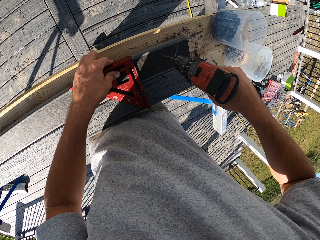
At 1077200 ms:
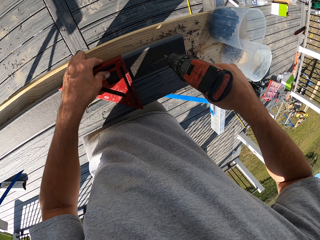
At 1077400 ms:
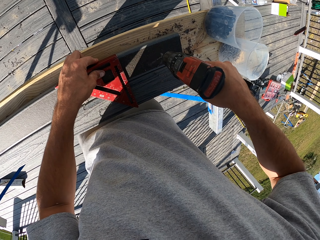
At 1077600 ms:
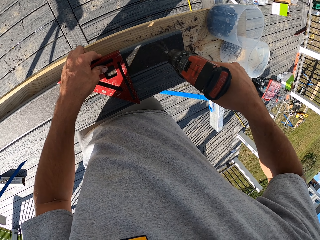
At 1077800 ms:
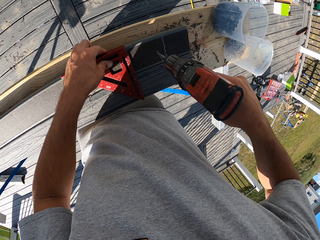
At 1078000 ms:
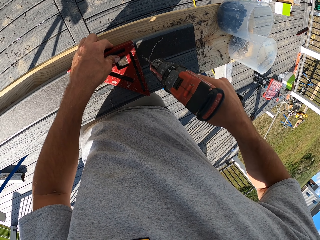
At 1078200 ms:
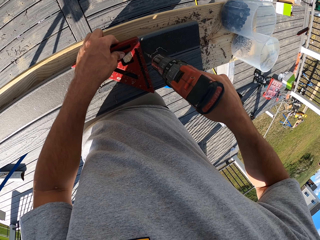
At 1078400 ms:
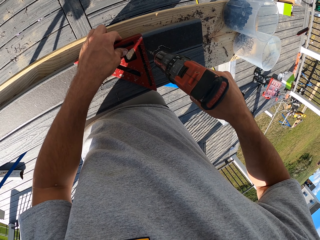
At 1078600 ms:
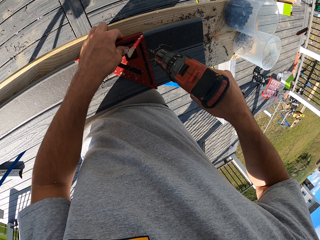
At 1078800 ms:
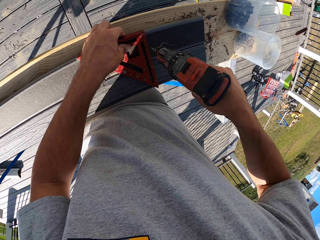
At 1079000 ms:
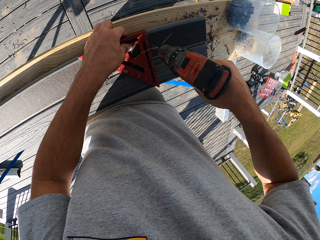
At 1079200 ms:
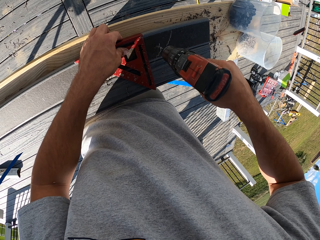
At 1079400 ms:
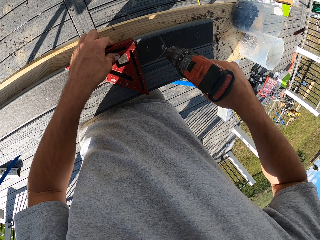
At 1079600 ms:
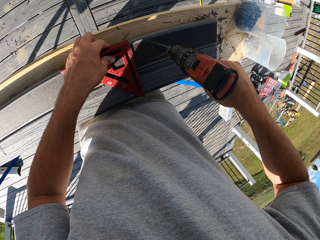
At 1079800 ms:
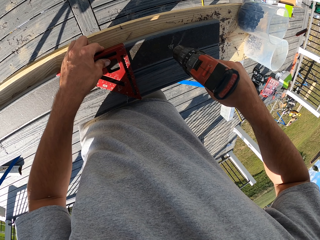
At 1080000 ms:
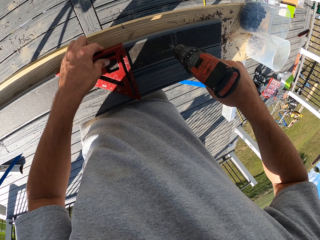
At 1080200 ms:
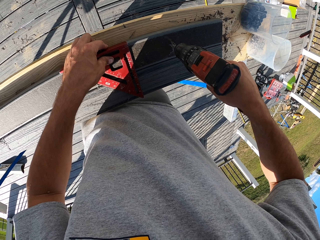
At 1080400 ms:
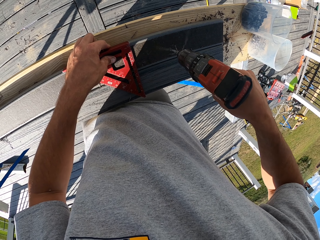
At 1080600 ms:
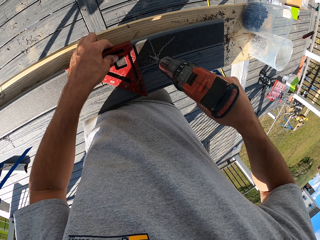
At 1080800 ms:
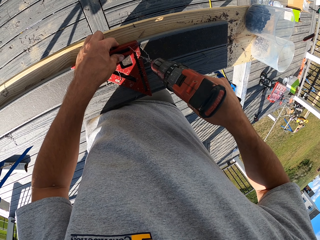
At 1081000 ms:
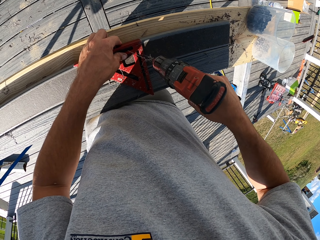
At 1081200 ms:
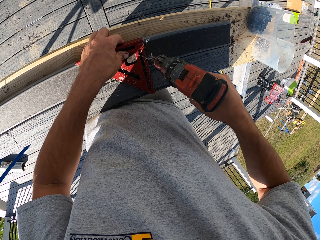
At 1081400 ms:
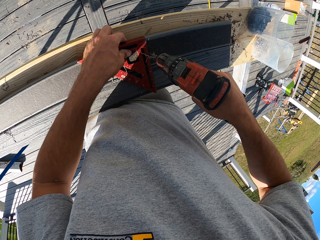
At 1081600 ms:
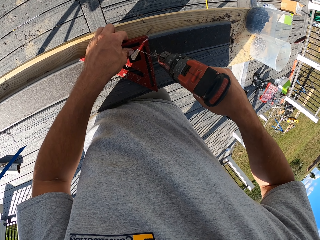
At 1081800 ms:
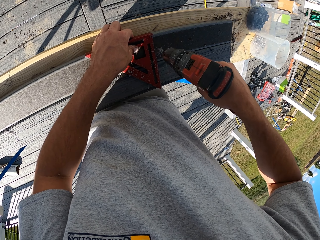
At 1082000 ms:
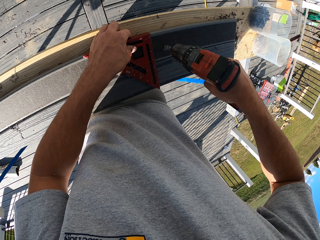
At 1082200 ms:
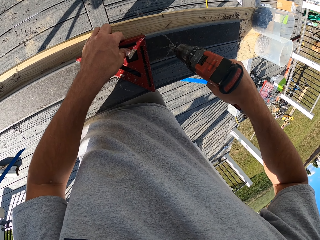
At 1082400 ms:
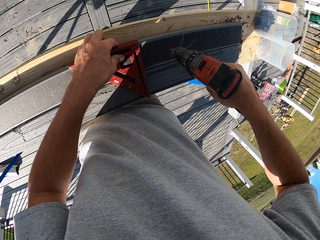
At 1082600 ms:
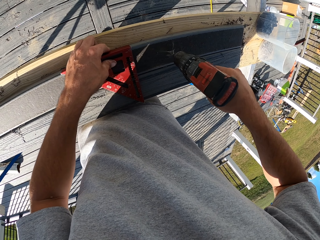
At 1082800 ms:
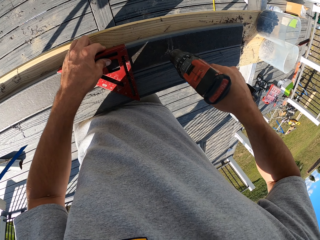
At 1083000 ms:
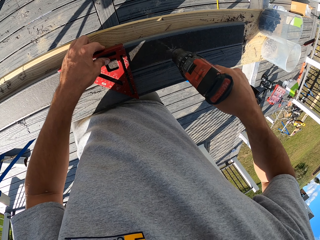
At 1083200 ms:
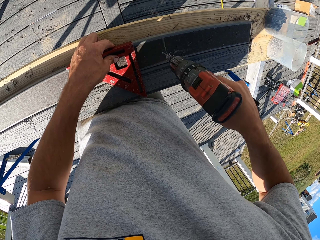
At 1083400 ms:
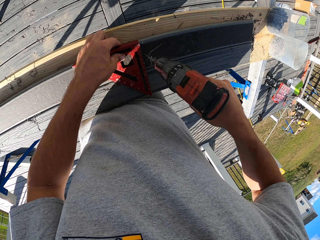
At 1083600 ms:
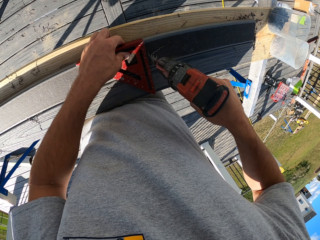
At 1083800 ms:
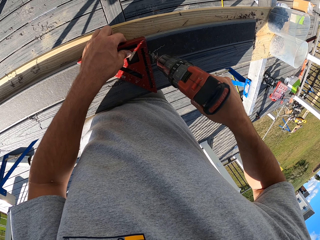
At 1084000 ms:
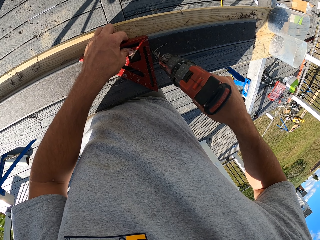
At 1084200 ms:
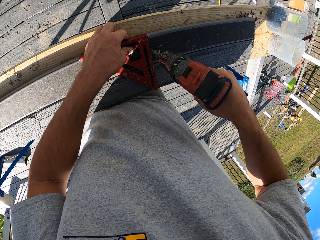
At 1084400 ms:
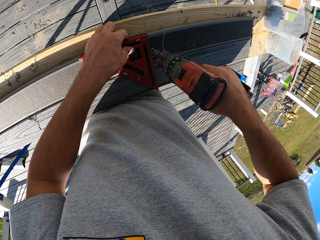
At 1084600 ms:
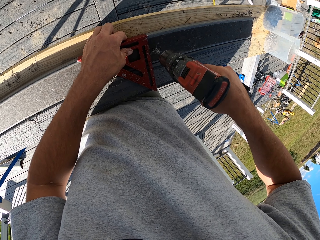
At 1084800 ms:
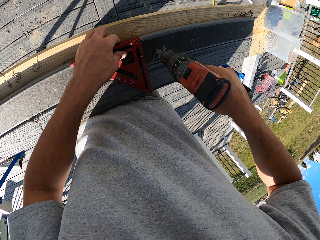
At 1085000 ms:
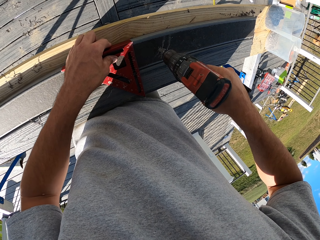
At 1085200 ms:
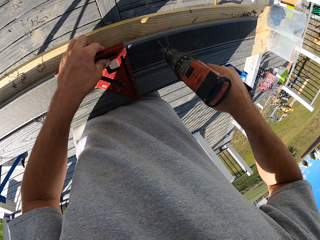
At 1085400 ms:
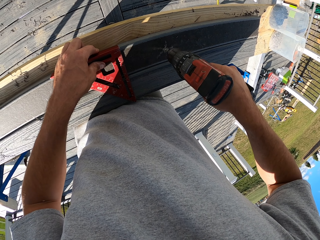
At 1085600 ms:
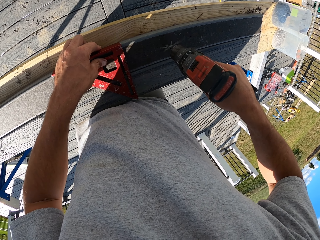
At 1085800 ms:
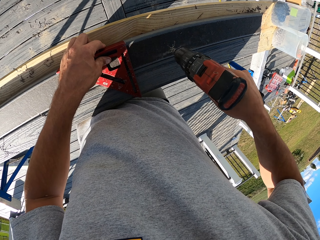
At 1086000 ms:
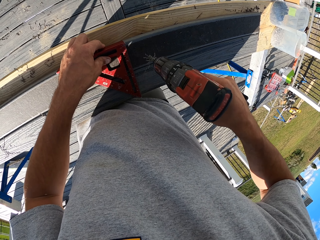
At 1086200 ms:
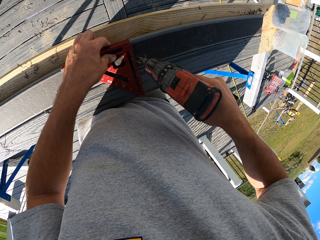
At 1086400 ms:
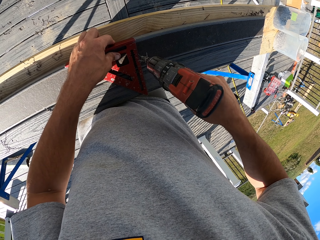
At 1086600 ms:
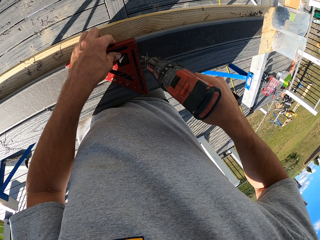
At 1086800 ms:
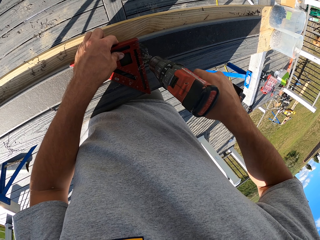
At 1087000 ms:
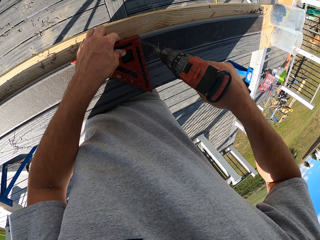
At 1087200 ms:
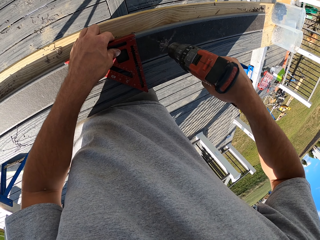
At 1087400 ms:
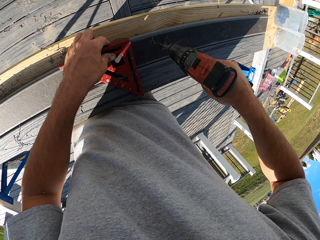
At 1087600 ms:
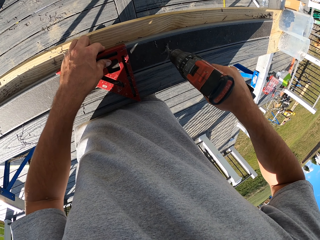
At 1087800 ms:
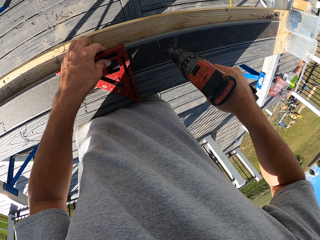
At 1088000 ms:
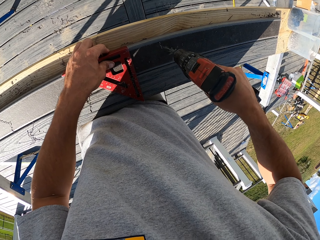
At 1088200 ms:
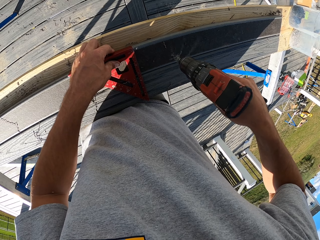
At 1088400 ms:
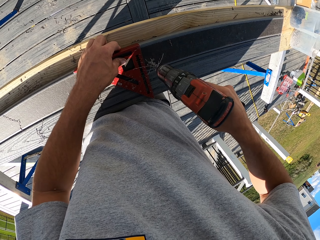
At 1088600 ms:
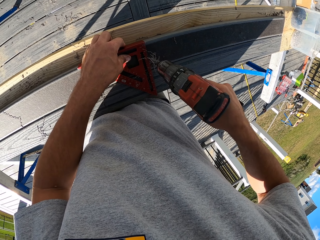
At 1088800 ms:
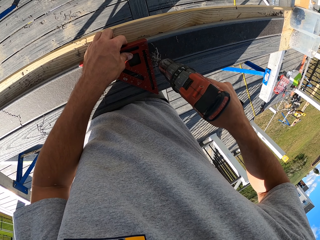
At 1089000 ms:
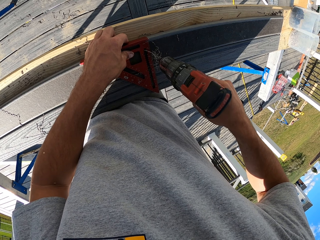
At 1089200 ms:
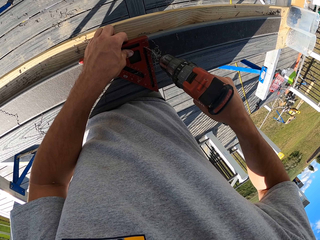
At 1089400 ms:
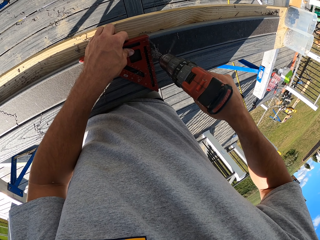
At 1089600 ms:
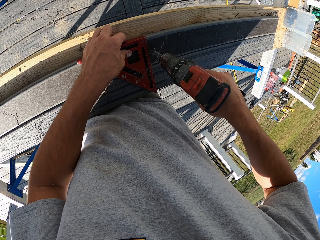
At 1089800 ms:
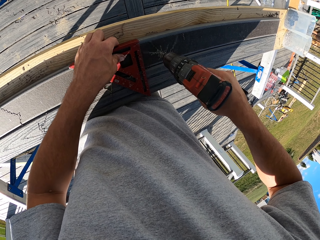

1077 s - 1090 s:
The camera wearer relocates the alloy triangle ruler on the timber. They drill the piece of timber. They relocate the alloy triangle ruler. They drill the piece of timber. They relocate the alloy triangle ruler on the piece of timber. They drill the piece of timber. They relocate the alloy triangle ruler on the piece of timber. They drill the piece of timber. They relocate the alloy triangle ruler. They drill the piece of timber.

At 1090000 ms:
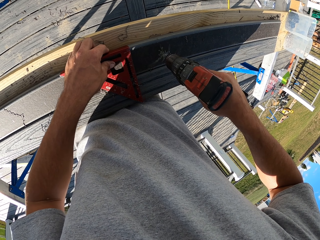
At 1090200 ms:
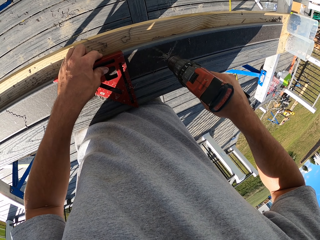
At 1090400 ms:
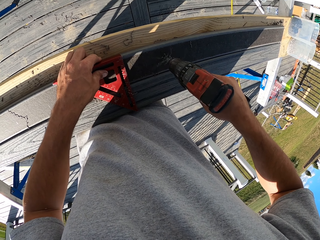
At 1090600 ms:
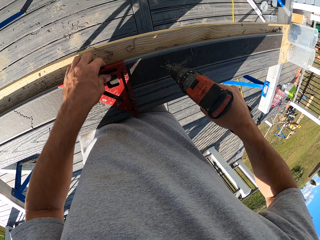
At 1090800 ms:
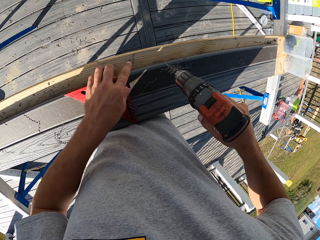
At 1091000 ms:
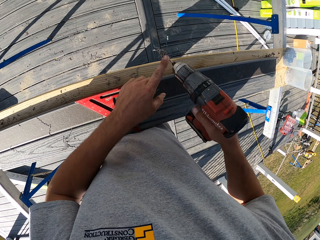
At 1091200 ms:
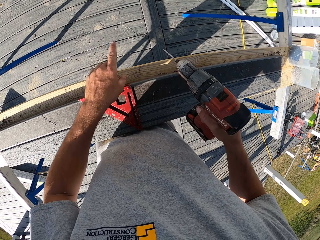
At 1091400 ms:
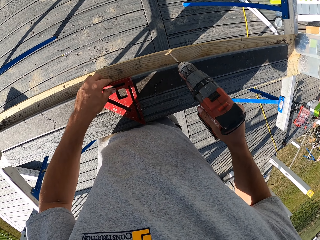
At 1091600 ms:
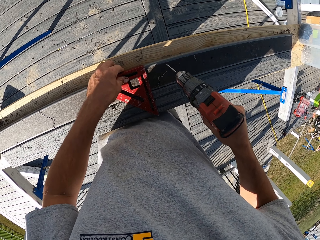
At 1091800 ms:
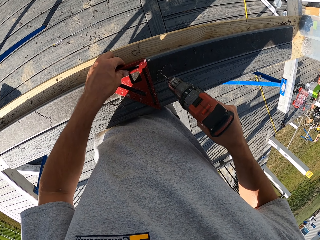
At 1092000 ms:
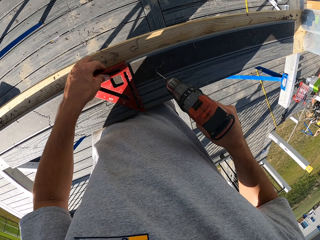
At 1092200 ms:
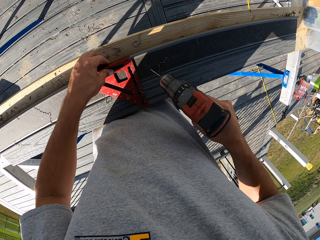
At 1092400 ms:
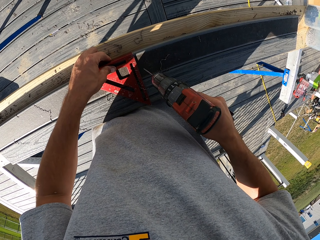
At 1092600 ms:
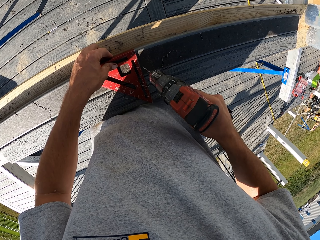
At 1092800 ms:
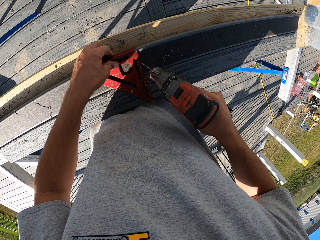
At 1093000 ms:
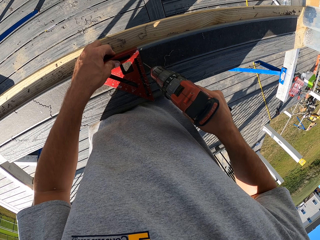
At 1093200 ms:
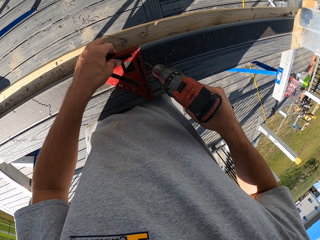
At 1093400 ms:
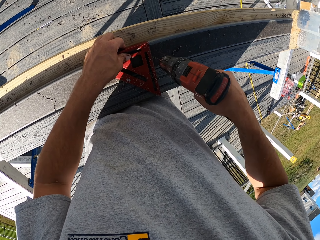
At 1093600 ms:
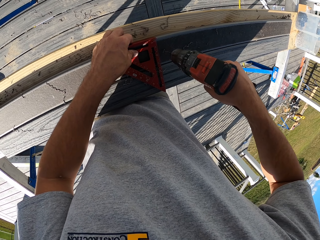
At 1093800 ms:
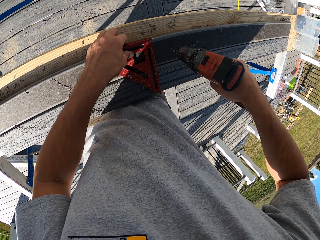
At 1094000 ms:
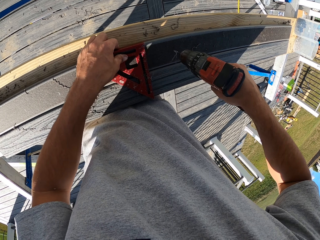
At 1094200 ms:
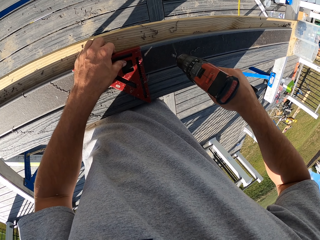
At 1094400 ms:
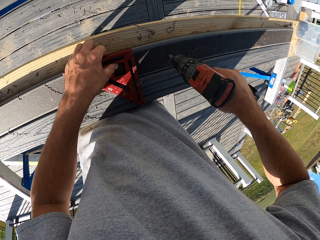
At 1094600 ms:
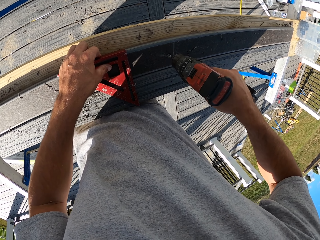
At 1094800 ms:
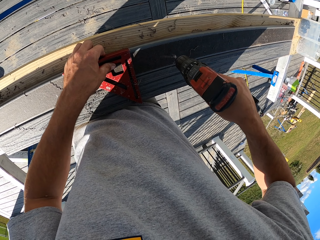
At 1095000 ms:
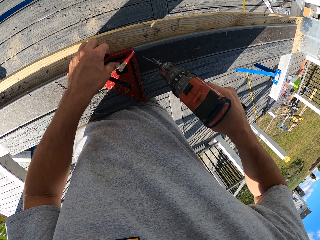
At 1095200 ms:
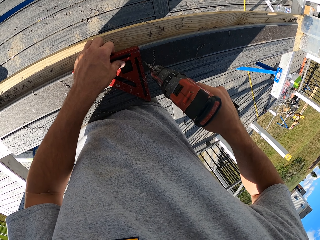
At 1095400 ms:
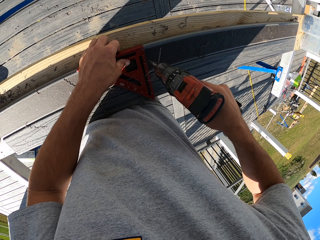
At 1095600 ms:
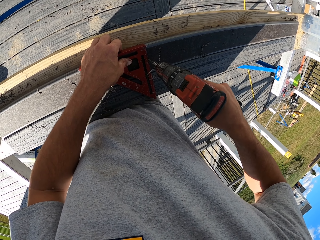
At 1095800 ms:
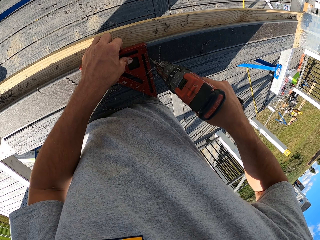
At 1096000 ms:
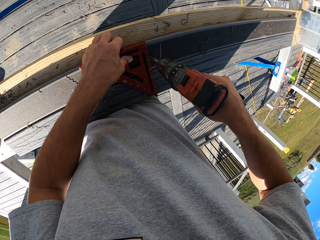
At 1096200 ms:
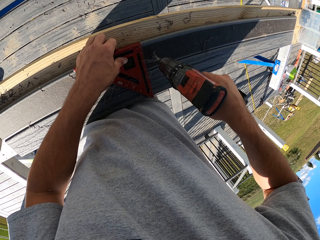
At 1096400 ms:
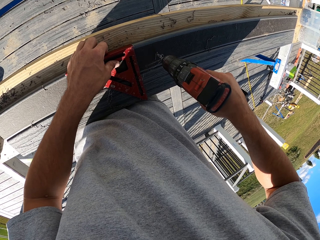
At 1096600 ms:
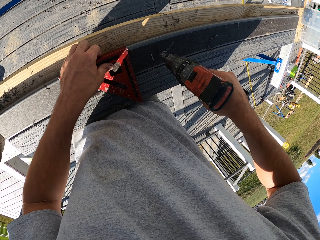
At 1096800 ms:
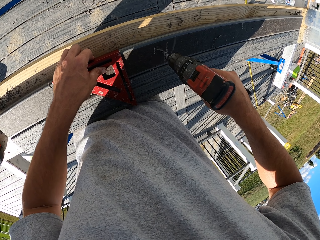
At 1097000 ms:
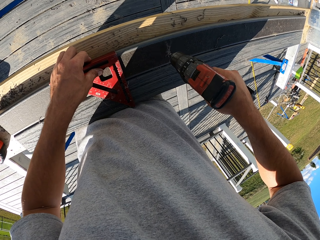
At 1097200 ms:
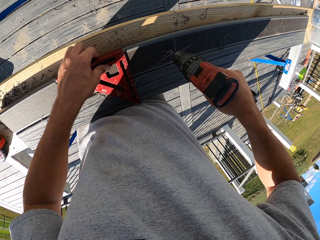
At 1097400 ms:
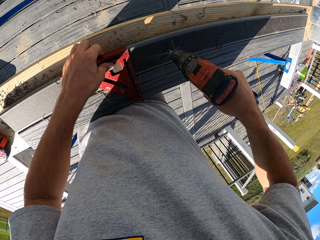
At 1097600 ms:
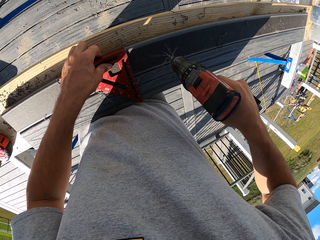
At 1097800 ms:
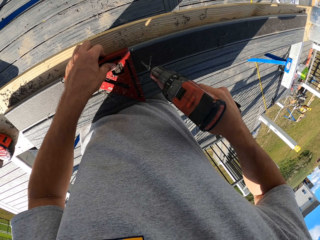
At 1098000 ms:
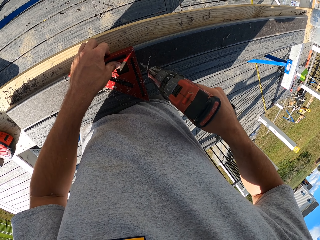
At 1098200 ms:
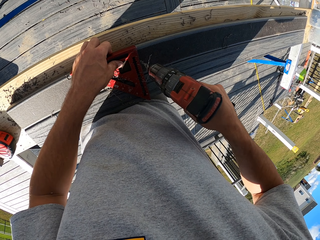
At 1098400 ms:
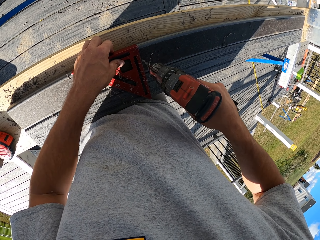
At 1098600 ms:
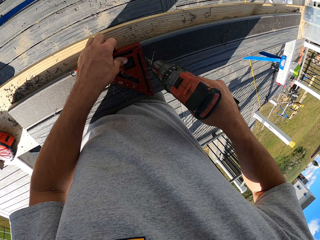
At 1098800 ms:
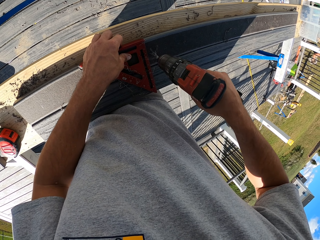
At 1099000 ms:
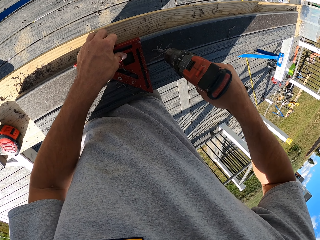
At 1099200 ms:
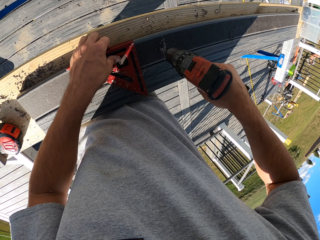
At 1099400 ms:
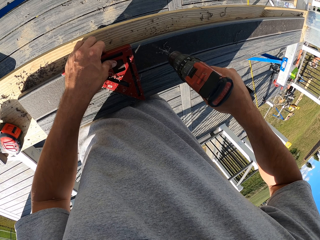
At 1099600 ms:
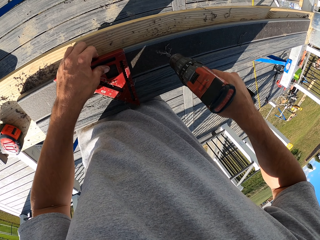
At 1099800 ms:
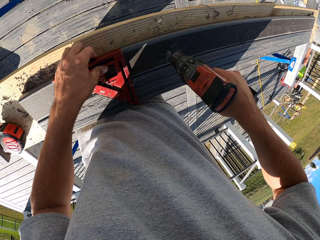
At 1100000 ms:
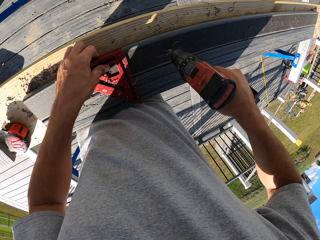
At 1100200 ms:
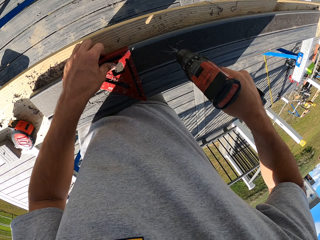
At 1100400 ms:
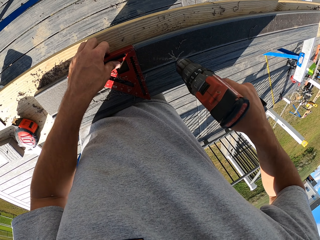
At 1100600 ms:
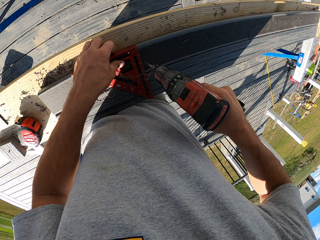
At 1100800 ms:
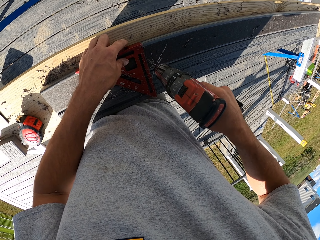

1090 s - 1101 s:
The camera wearer relocates the alloy triangle ruler on the timber. They clear the drill pin. They drill the piece of timber or wood. They relocate the alloy triangle ruler on the wood. They lift the drill. They drill the wood. They drag the triangle ruler on the wood. They lift the wood.
